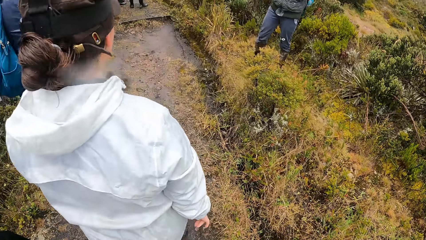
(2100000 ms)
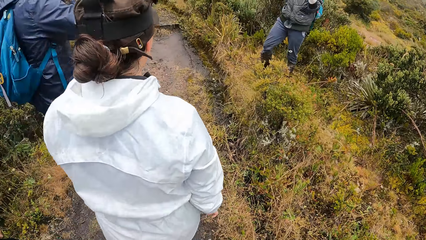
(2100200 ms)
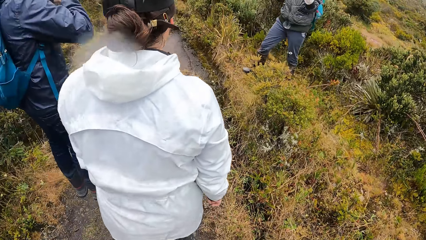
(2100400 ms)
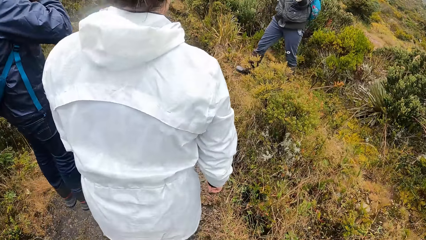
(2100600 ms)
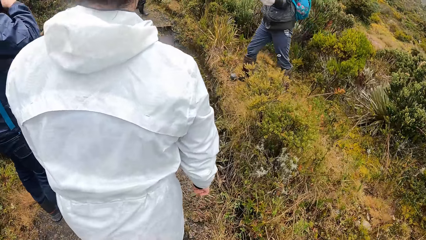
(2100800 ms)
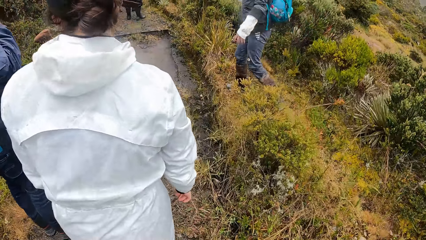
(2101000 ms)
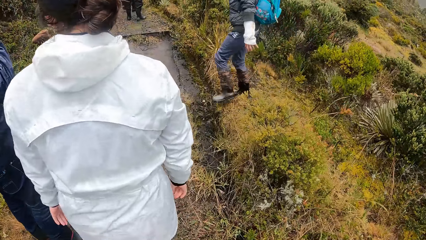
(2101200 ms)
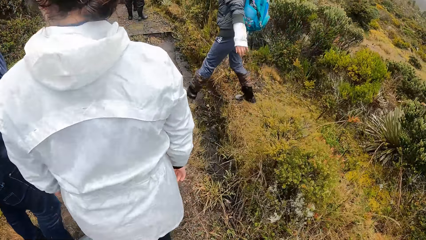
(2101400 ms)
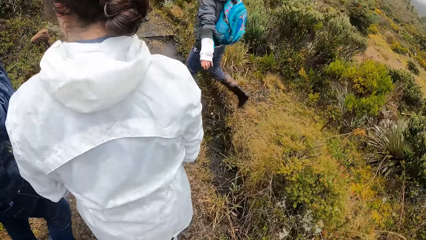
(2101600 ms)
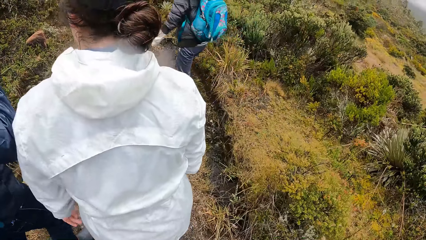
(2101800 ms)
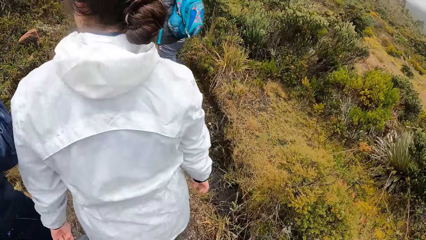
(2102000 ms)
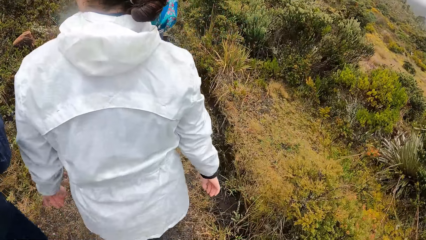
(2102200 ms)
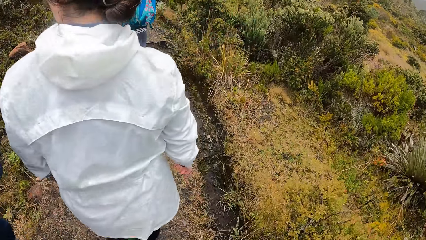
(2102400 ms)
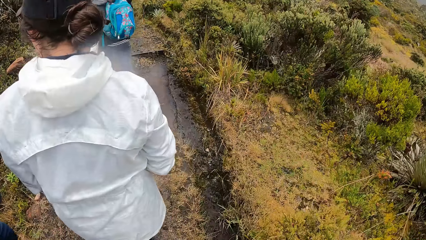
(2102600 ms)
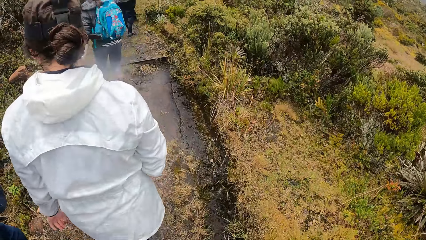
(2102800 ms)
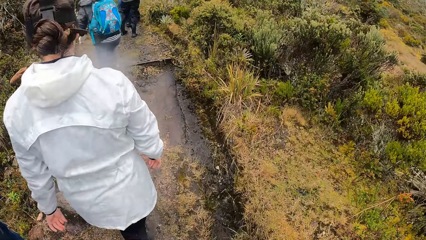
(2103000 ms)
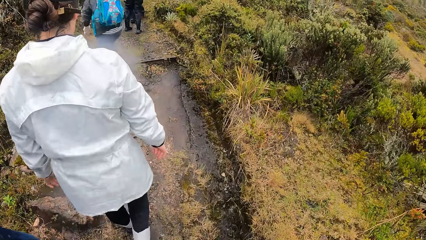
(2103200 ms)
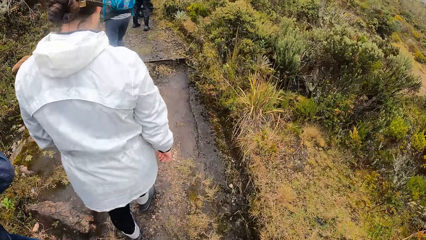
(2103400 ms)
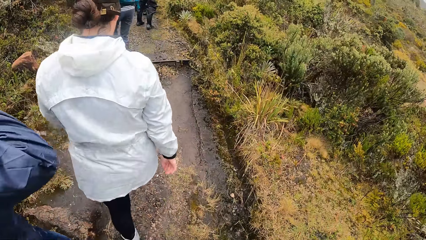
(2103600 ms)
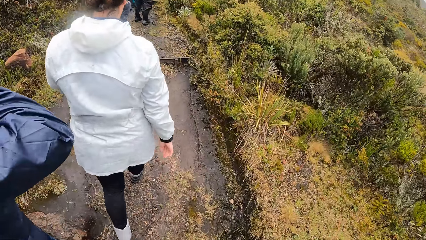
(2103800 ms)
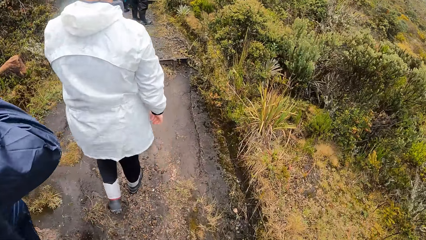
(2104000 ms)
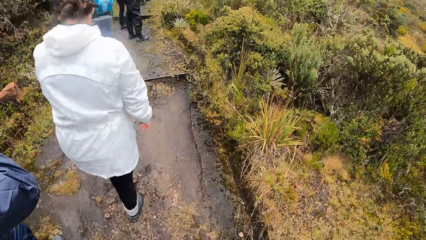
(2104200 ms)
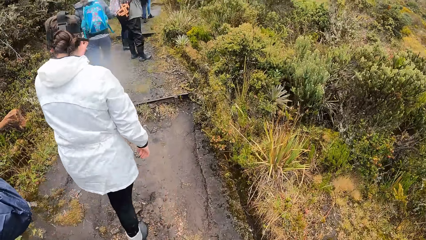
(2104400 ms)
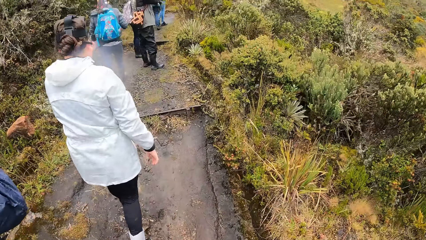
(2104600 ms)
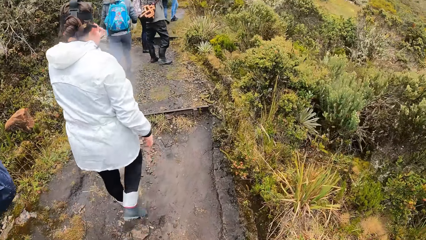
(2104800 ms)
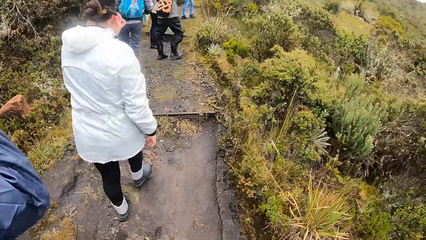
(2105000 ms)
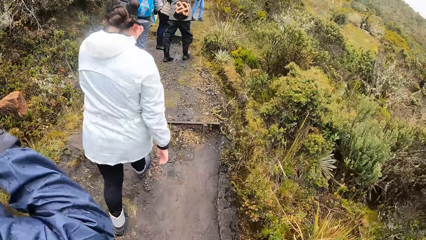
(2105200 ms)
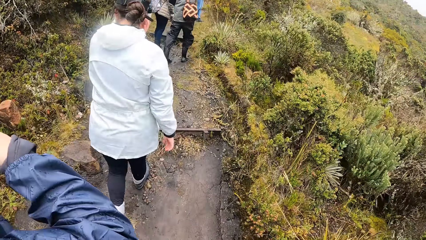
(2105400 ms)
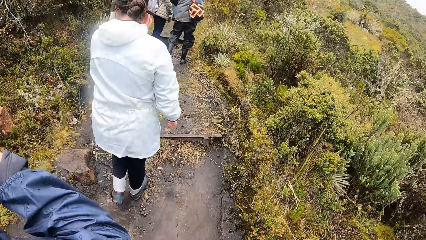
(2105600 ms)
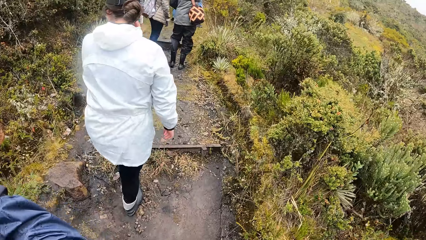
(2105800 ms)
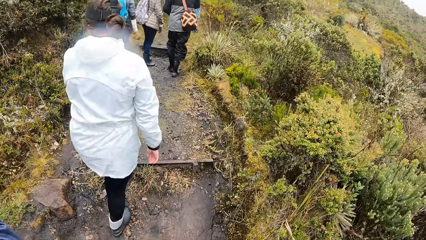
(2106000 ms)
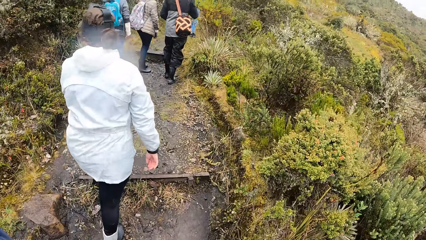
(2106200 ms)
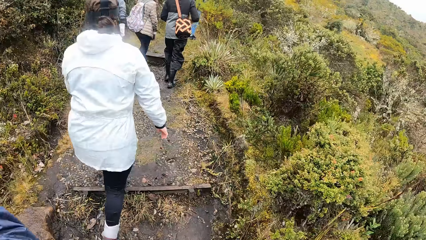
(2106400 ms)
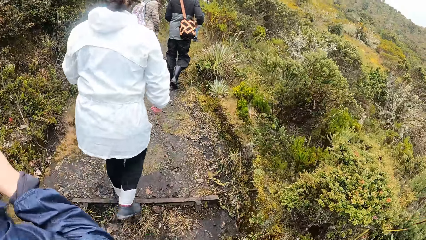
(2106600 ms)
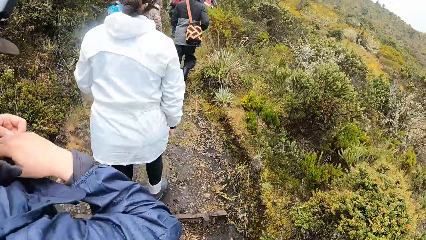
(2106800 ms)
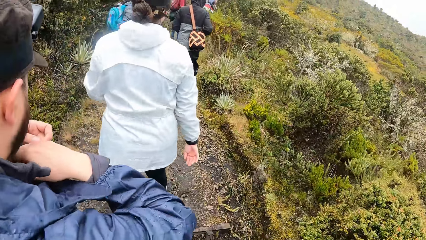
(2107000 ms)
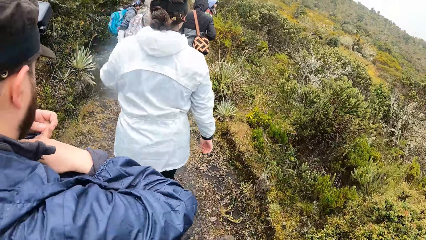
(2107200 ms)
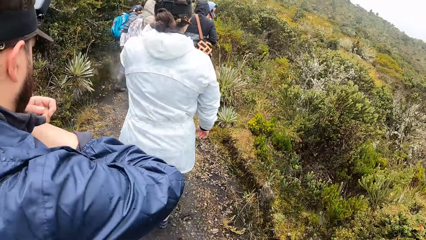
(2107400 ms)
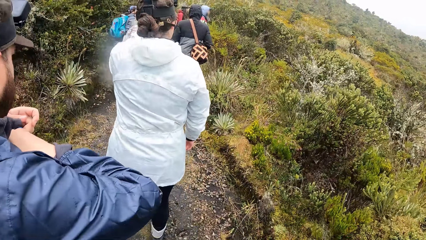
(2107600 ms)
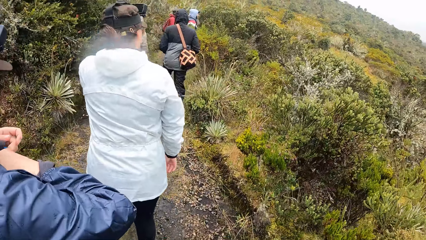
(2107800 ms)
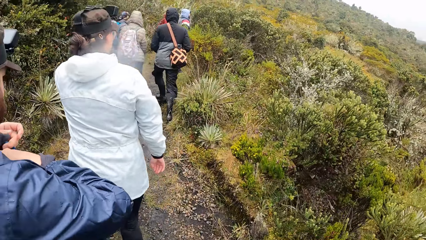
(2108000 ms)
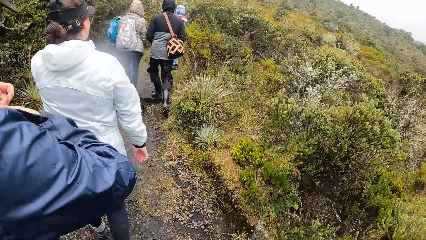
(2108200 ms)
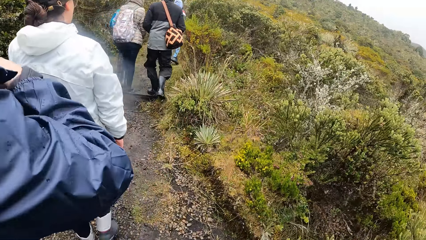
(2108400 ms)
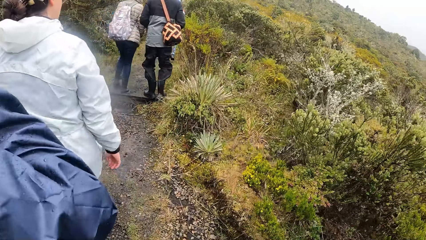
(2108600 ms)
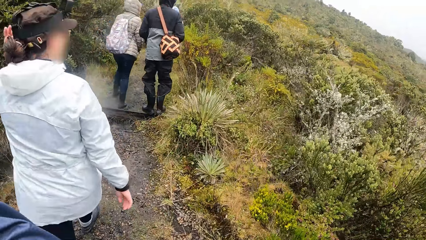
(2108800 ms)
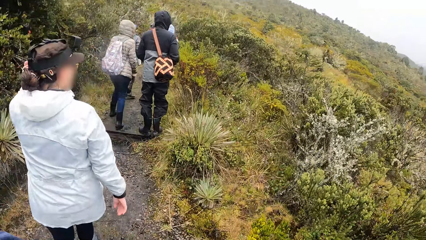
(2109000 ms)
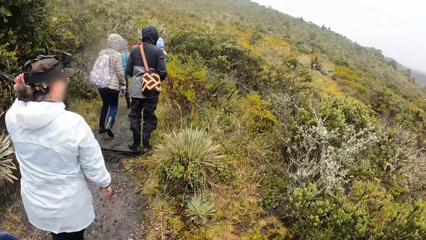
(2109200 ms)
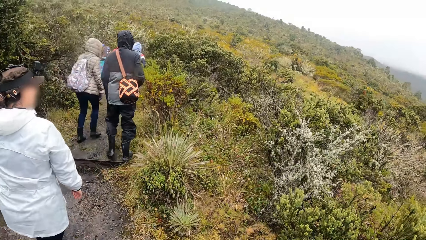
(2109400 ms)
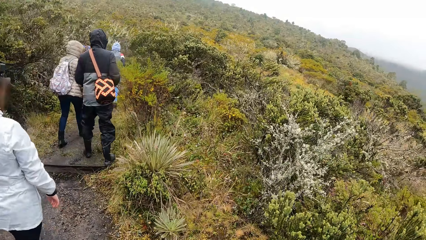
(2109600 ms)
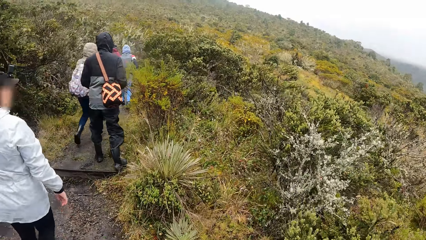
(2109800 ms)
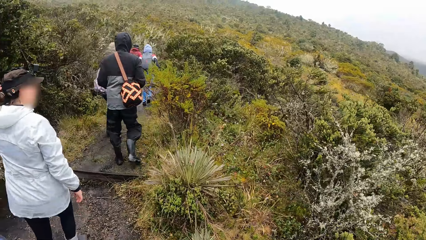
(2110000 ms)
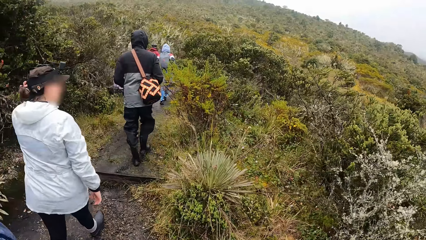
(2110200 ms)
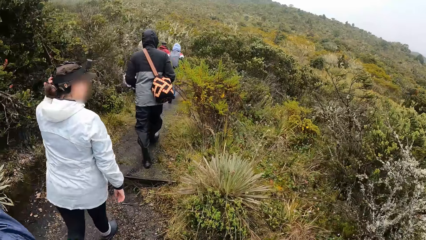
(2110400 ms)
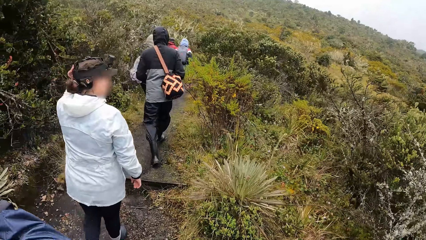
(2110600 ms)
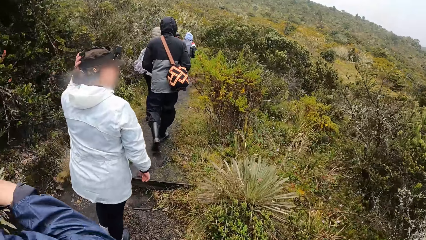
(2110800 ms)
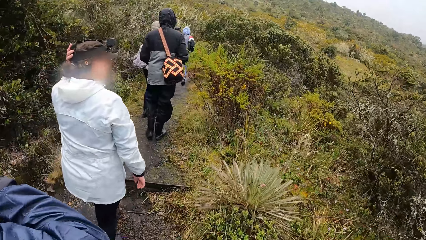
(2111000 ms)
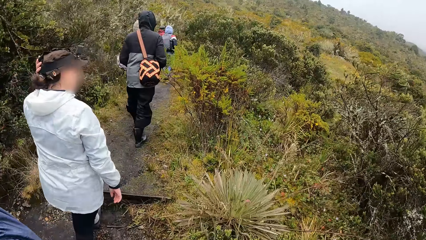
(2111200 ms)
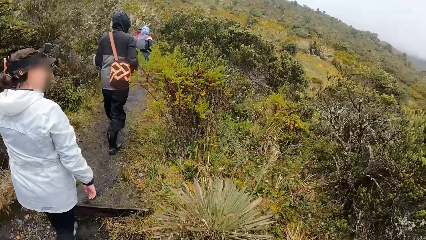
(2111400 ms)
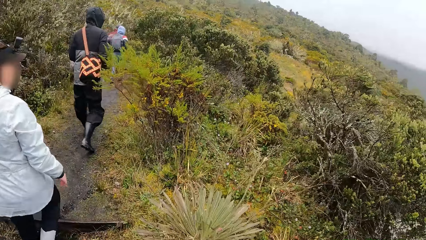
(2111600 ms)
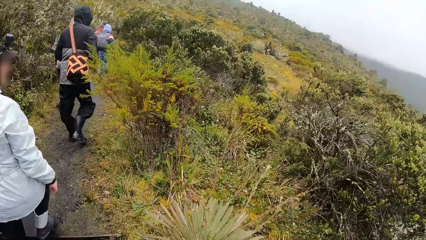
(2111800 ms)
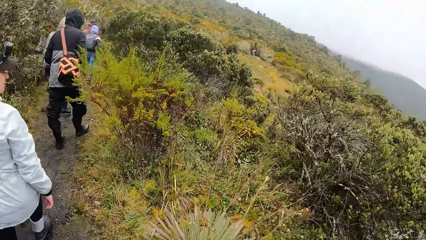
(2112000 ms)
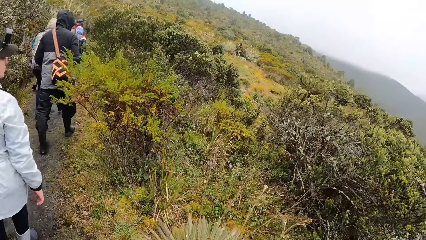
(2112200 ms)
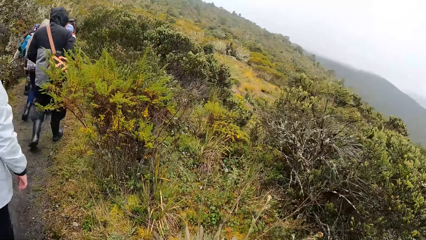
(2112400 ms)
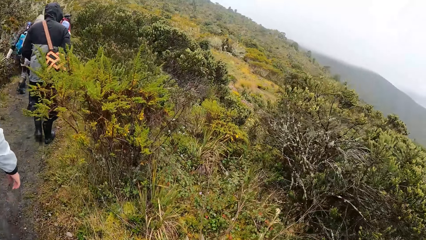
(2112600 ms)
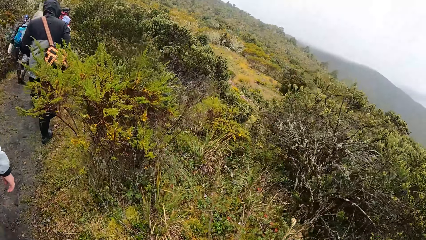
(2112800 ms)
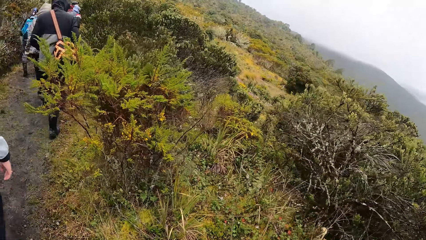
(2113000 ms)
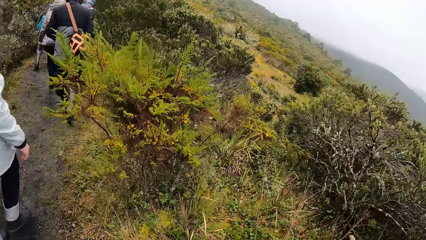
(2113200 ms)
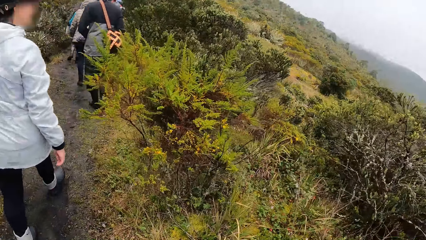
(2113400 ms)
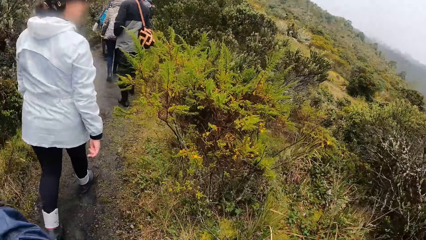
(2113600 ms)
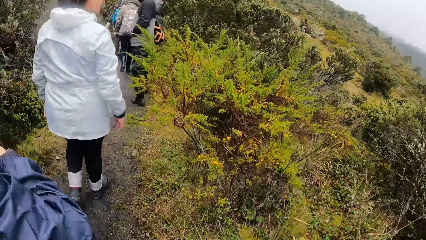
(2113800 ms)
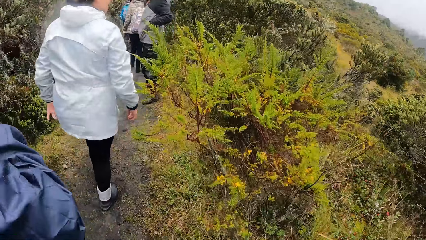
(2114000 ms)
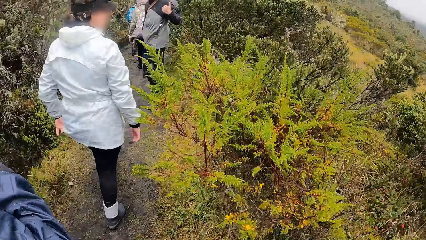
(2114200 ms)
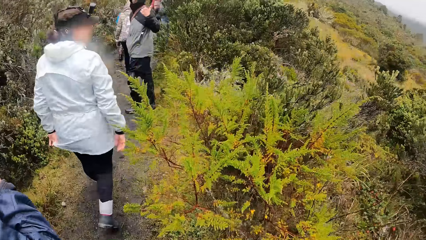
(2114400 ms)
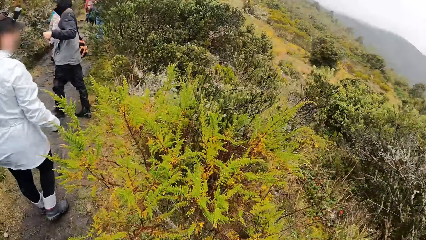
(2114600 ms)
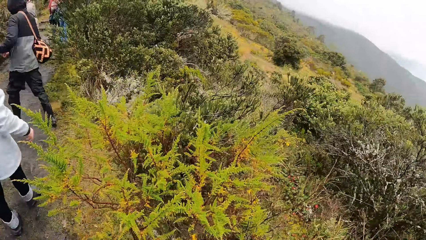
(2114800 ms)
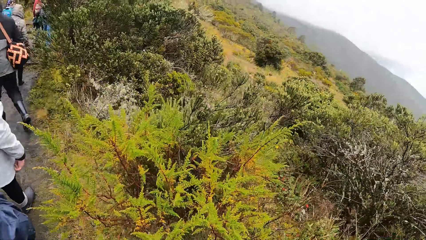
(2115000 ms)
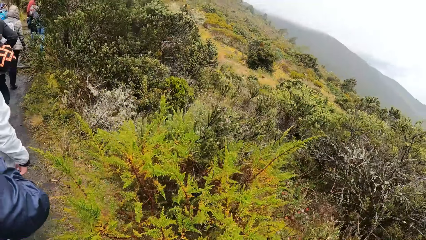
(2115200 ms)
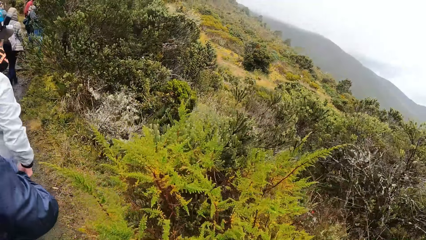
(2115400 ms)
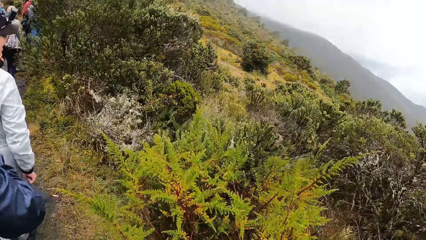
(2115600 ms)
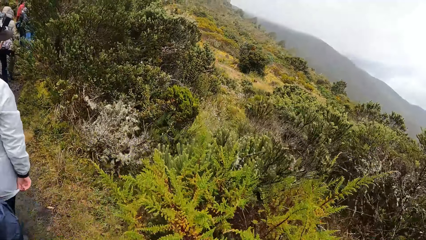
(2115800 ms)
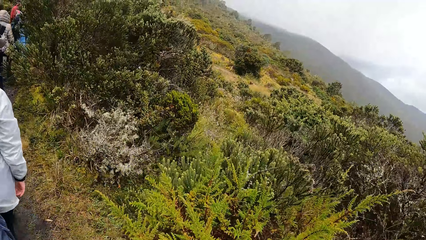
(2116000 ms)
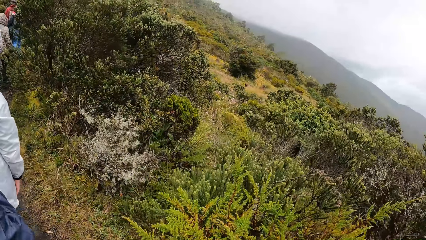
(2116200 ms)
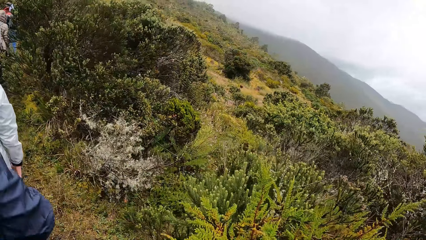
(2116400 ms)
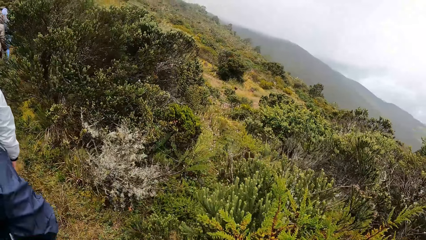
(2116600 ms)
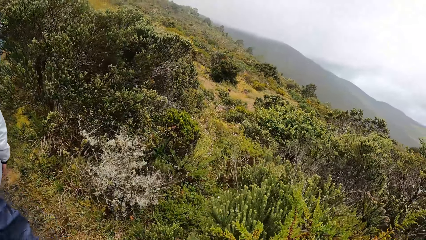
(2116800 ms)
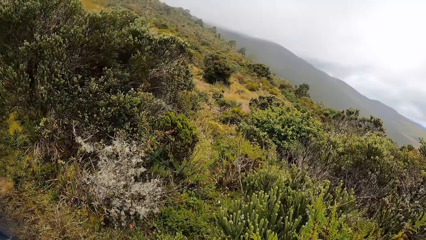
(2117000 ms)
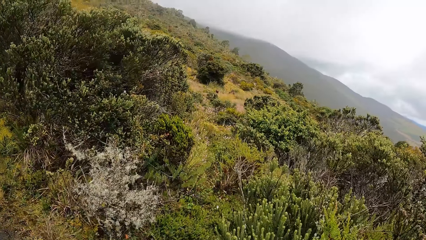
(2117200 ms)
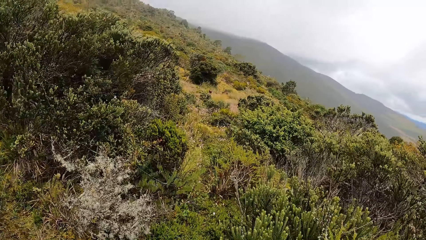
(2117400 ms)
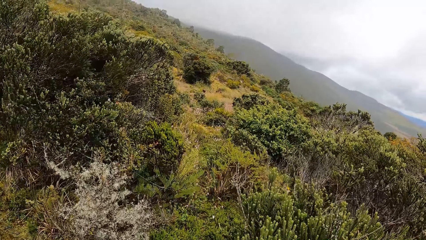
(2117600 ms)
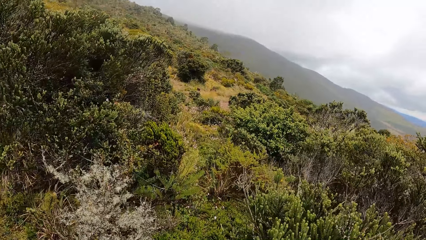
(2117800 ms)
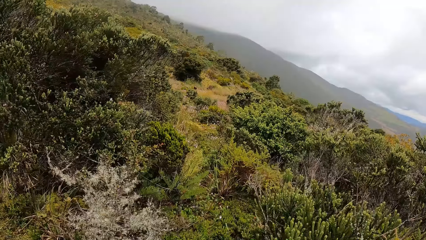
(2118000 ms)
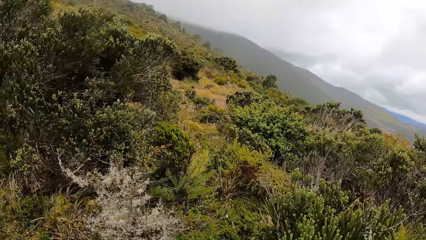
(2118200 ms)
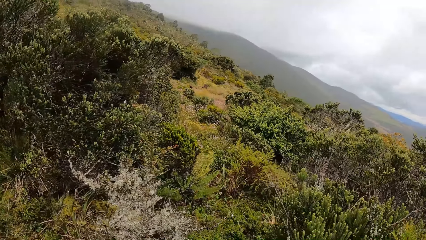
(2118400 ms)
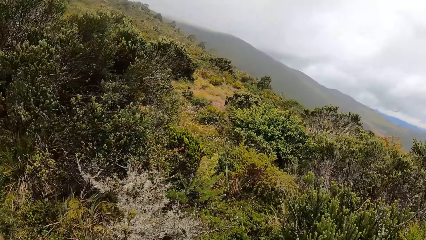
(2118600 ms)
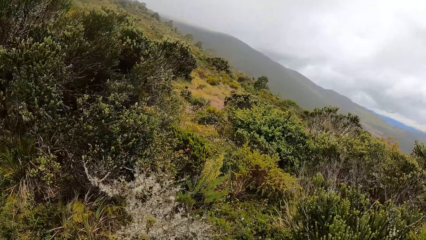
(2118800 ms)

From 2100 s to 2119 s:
The woman walks up the pathway. The camera wearer walks on the pathway. Another woman walks up the pathway with the group of people. The first woman adjusts her glasses on her face with her left hand. A man adjusts his jacket with both hands. The first woman adjusts her camera band on her head with her left hand.
